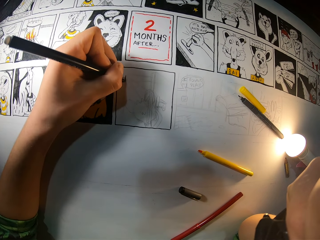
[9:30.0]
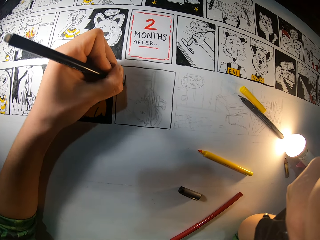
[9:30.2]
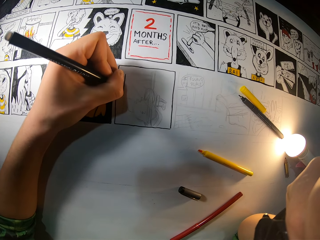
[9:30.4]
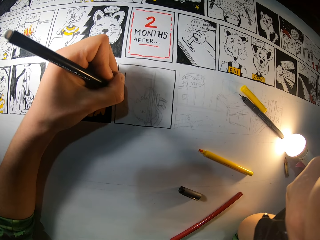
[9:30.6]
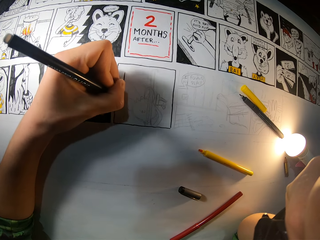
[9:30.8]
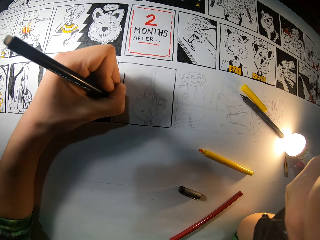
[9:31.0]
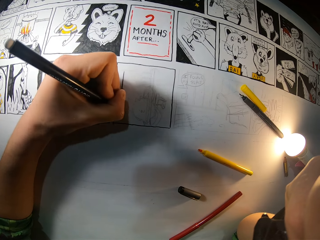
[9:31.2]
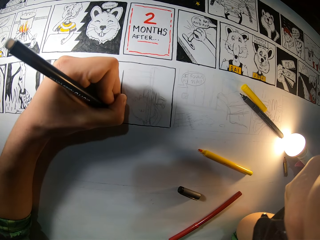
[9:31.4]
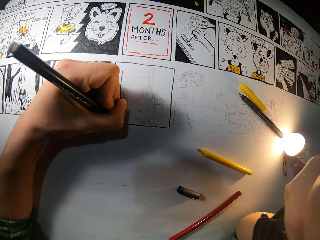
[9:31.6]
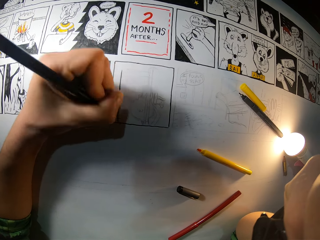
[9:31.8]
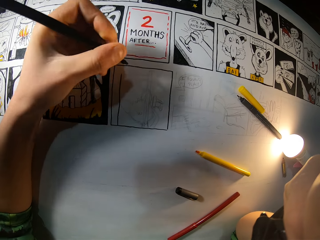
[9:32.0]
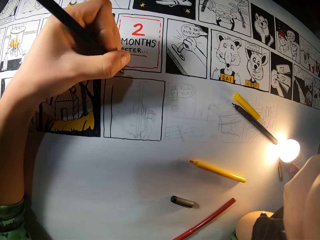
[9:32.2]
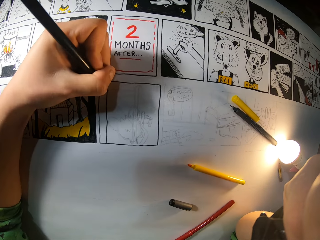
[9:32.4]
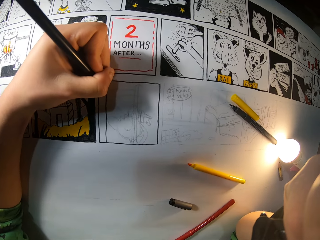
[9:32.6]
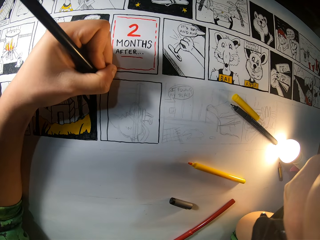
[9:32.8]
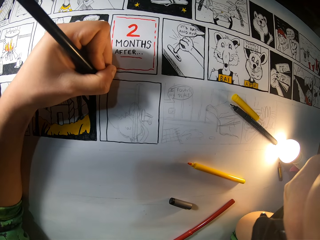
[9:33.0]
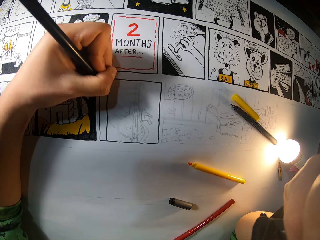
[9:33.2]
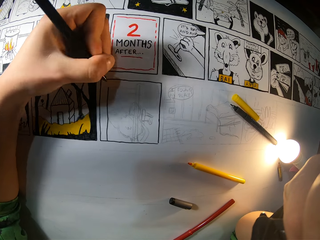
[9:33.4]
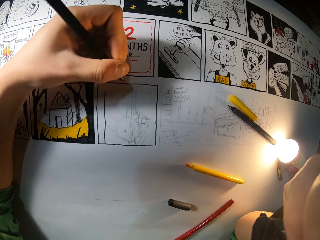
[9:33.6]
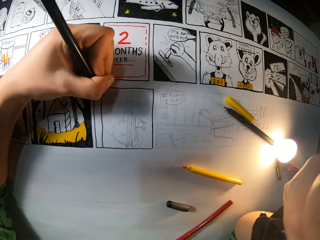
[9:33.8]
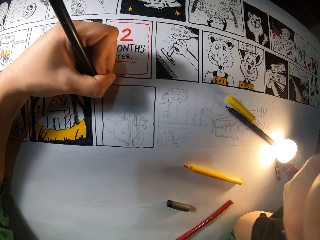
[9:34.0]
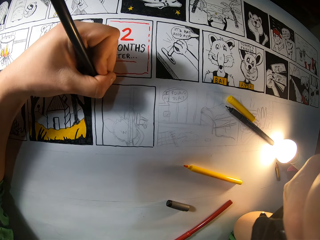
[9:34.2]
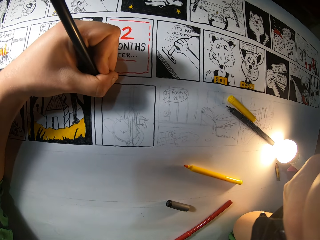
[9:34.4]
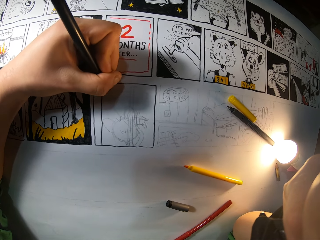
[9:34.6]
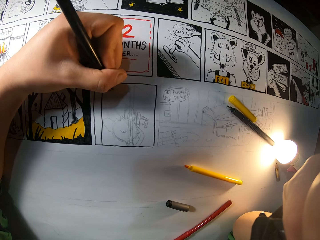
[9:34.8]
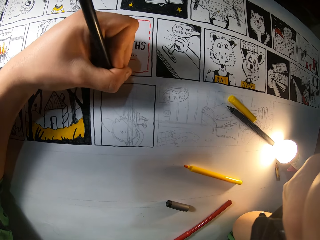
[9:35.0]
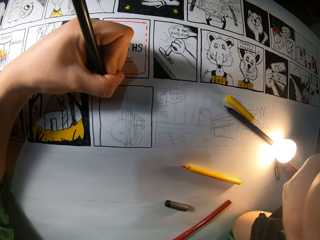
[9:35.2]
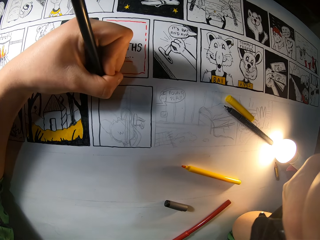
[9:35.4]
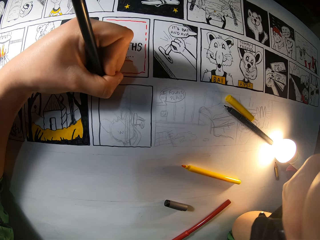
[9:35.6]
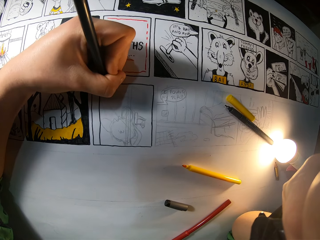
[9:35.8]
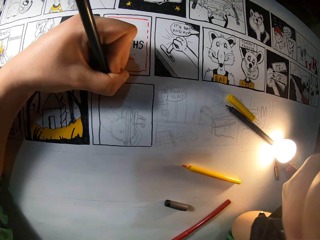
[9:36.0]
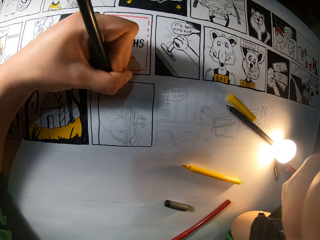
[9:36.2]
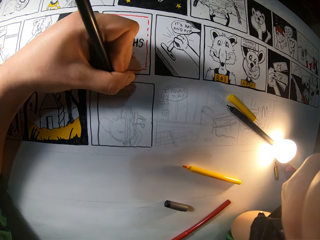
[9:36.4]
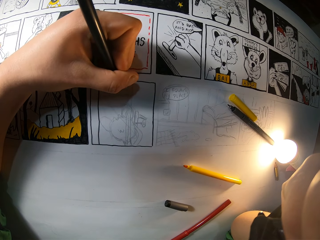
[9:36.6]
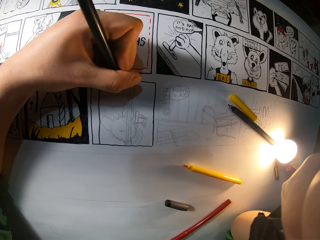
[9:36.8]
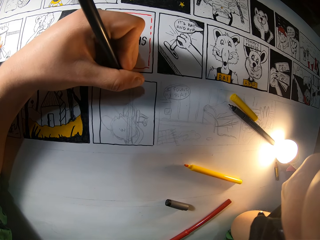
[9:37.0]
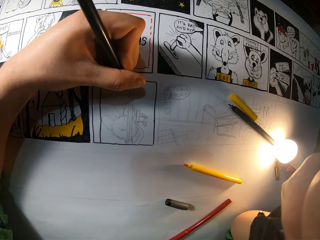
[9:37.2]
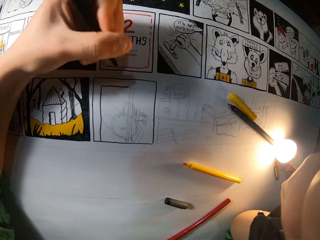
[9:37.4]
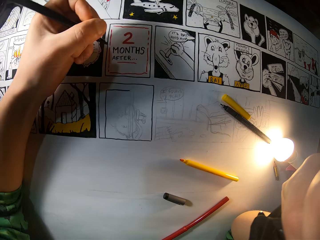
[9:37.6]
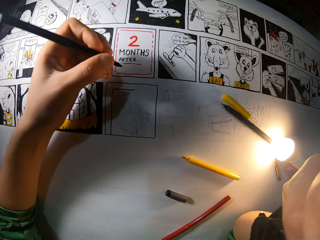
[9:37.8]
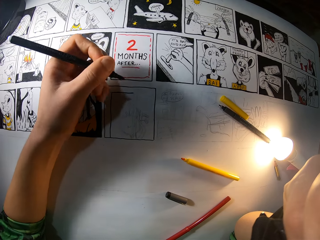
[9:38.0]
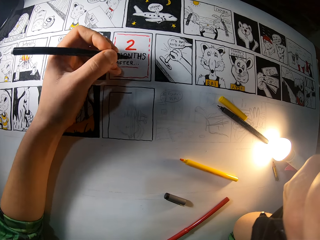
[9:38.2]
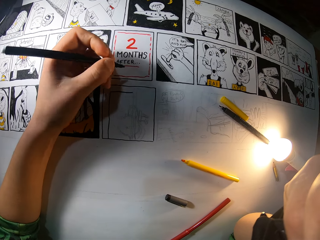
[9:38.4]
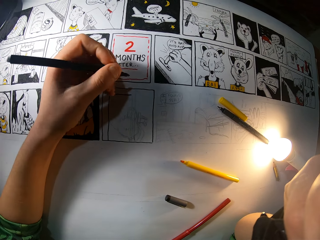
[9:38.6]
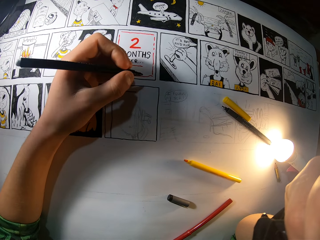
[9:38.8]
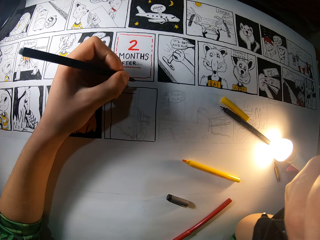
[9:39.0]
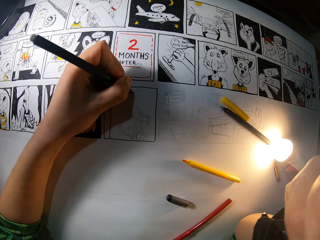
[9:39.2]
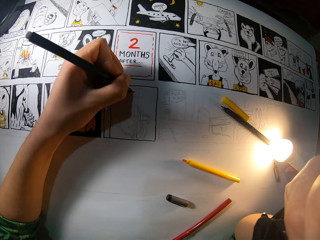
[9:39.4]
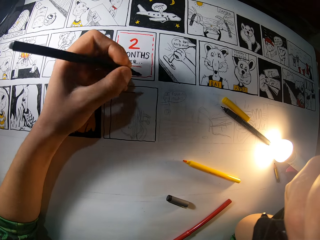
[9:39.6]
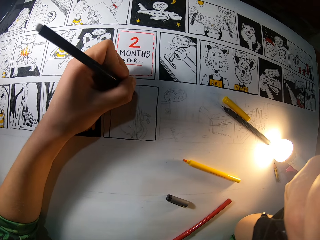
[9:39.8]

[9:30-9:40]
The camera wearer colors a picture with a color pen. They adjust the color pen. They color the picture with the color pen. They adjust the color pen. They color the picture with the color pen. They adjust the color pen.

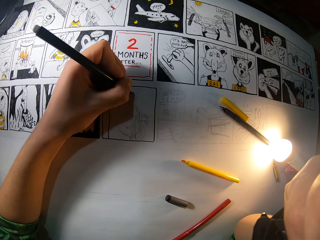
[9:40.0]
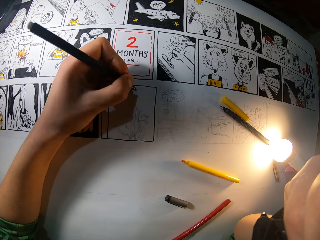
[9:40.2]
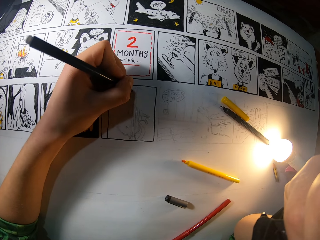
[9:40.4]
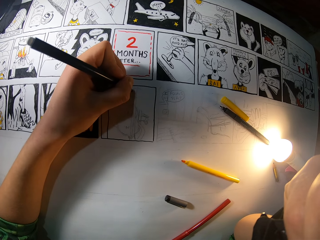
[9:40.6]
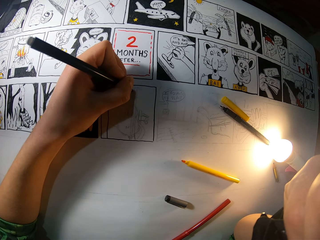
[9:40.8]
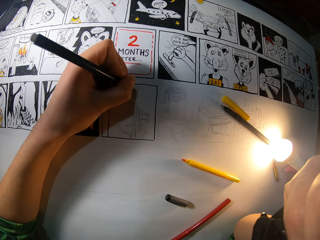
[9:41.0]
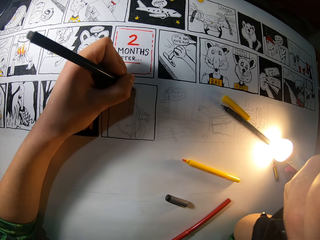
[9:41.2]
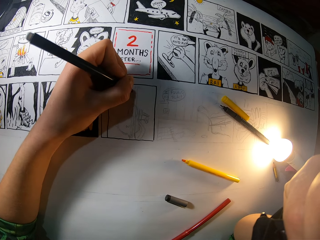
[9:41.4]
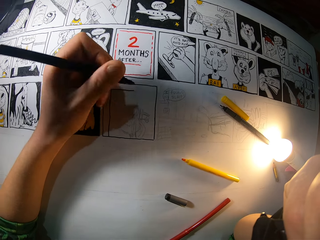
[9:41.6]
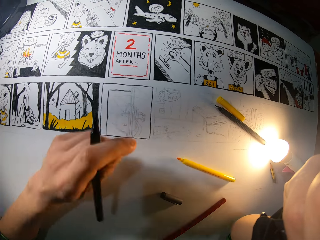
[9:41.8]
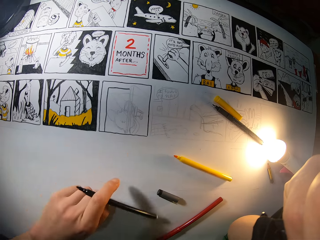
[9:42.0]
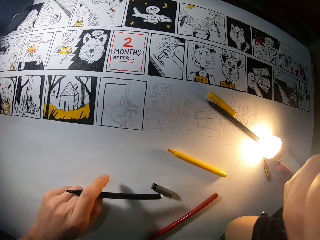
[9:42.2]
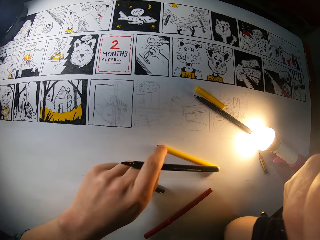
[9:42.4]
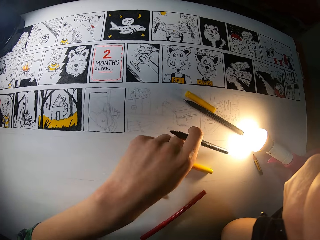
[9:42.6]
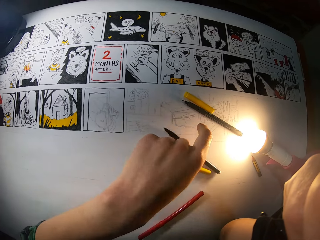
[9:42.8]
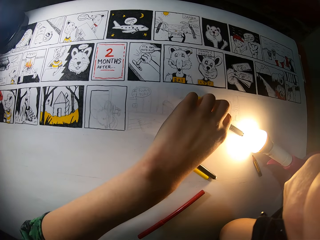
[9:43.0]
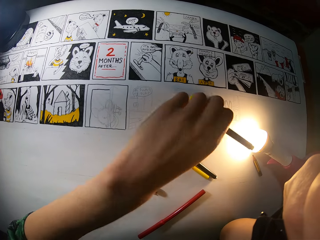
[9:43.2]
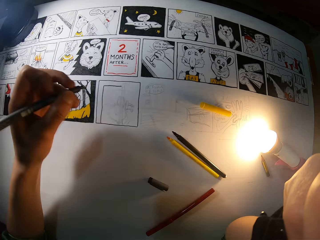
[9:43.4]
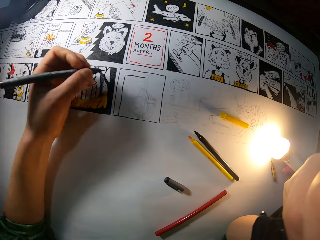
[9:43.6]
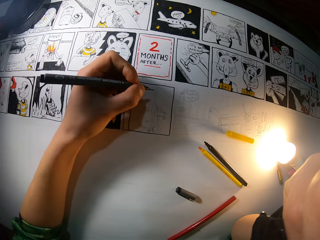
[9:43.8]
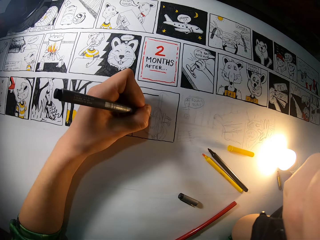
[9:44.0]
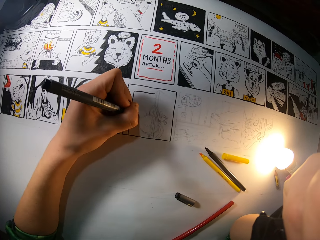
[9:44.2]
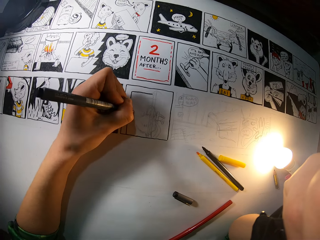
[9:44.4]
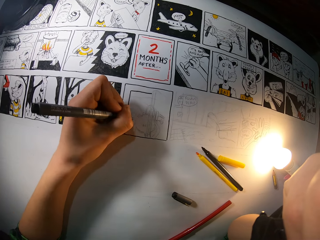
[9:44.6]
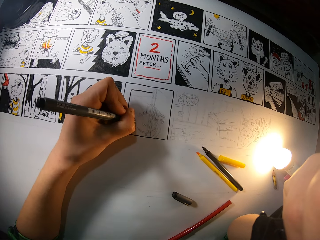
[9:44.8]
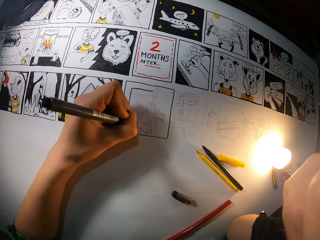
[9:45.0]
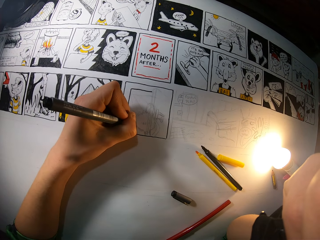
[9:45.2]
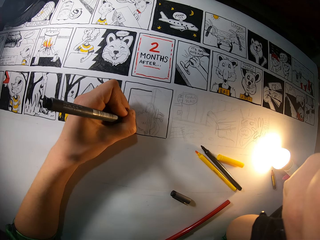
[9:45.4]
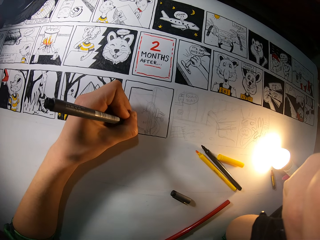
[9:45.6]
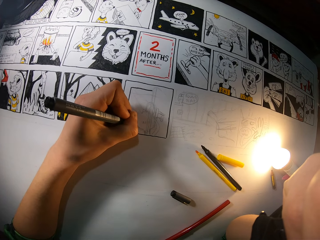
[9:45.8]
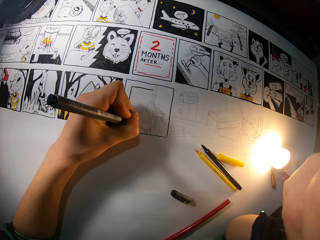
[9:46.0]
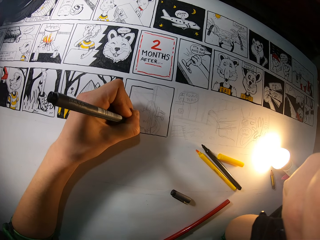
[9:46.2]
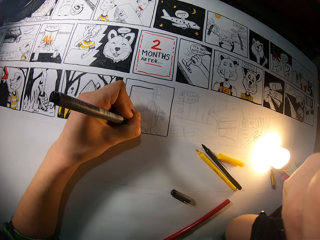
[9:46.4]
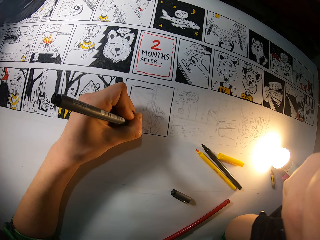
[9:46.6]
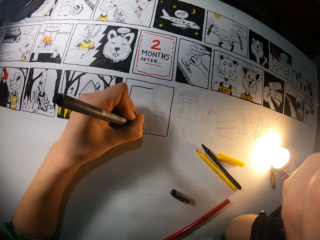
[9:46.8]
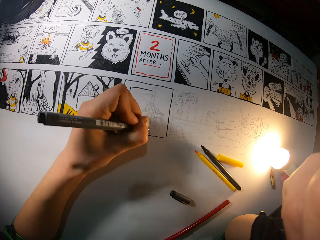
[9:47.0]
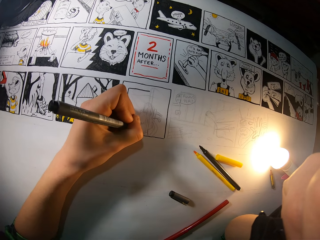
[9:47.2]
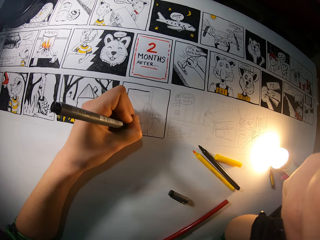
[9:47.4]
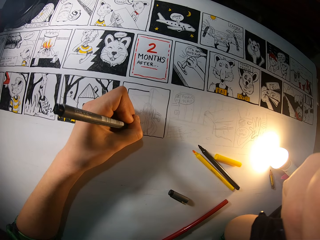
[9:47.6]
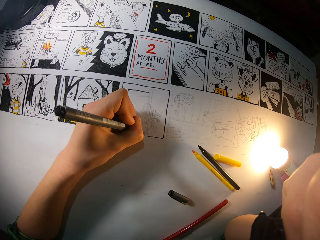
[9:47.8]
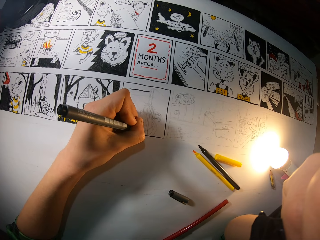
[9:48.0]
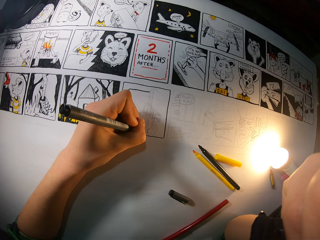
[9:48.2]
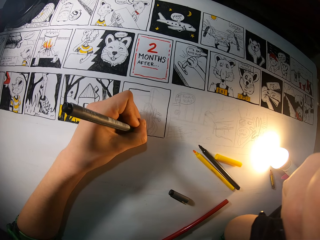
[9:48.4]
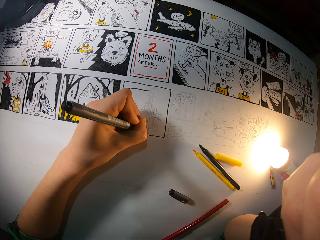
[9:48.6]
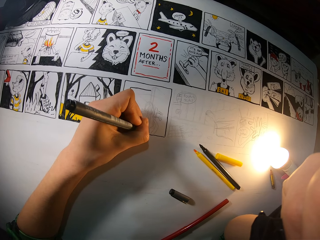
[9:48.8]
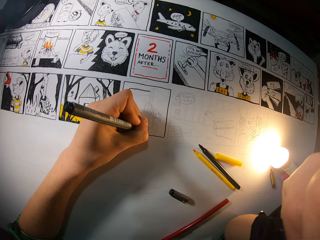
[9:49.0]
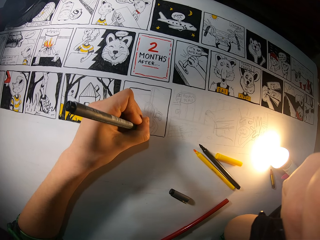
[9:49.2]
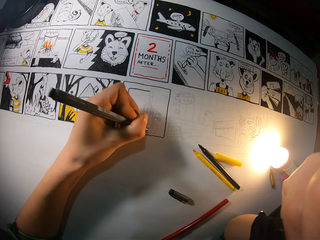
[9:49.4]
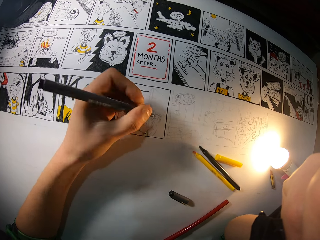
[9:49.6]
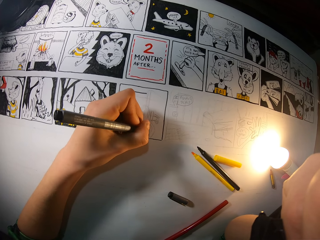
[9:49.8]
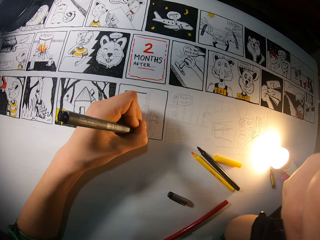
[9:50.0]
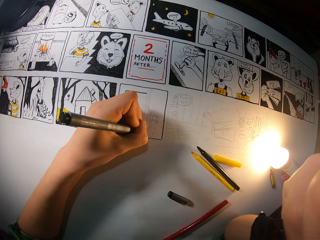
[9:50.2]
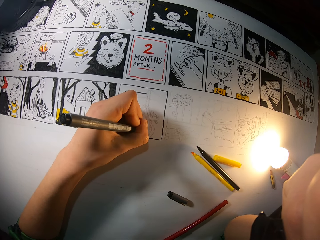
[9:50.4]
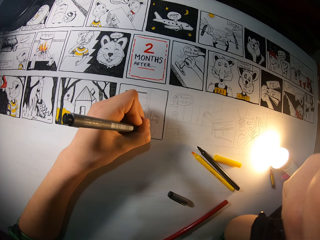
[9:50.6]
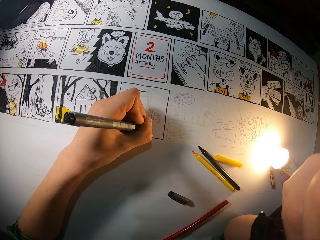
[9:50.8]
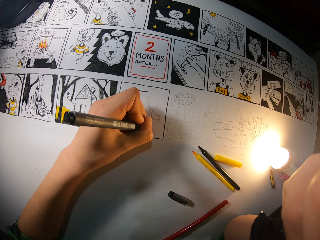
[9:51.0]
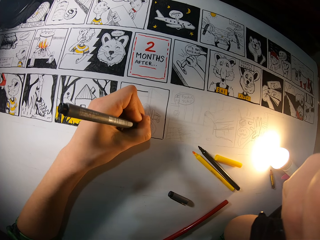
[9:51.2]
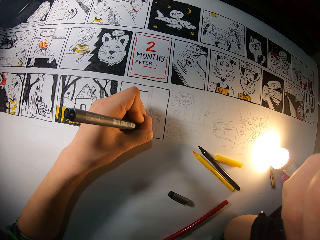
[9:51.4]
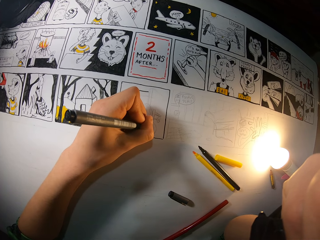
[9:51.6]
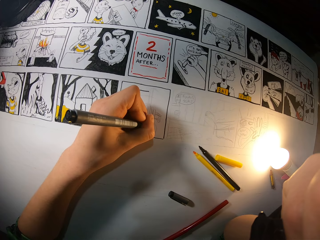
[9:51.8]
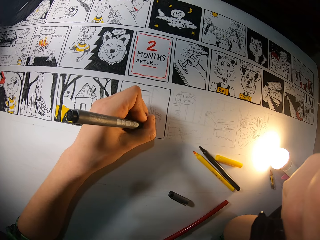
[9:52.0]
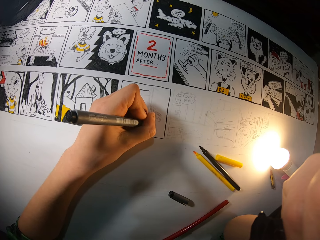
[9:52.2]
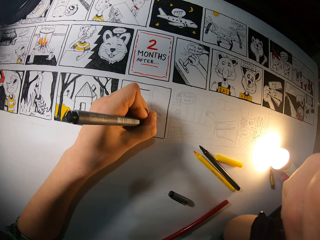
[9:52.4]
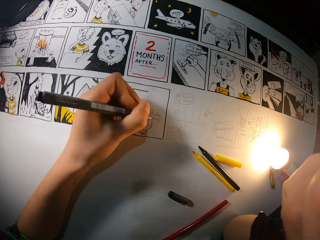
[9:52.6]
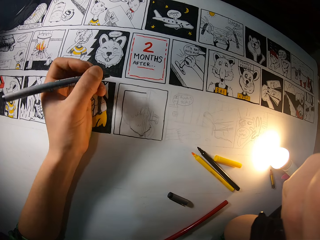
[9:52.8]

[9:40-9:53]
The camera wearer colors a picture with a color pen. He adjusts the color pen. He drops the black pen in his left hand on the canvas. He picks up a black paint pen from the canvas with his left hand. He draws on the canvas with the black paint pen in his left hand. He colors the picture with the color pen.
